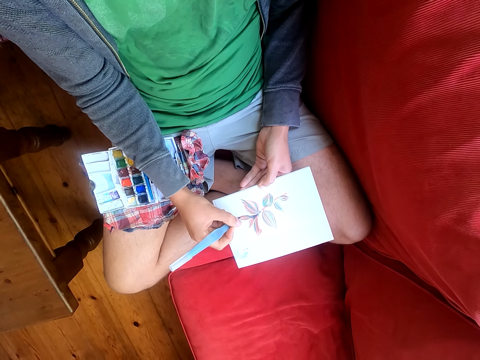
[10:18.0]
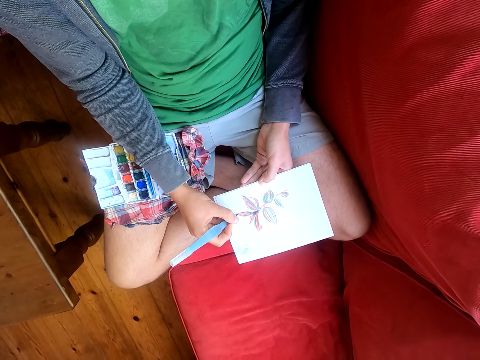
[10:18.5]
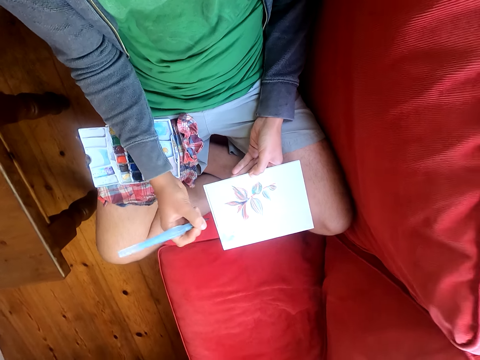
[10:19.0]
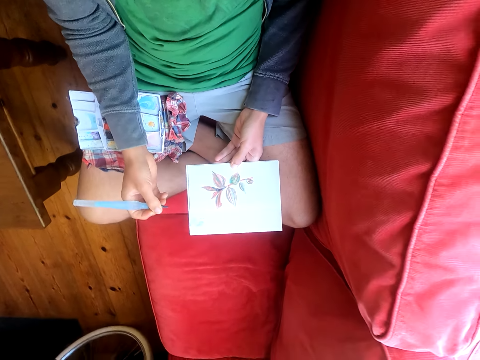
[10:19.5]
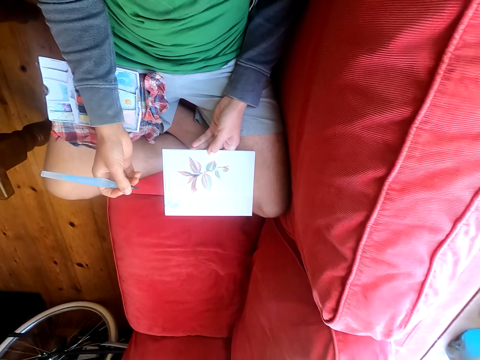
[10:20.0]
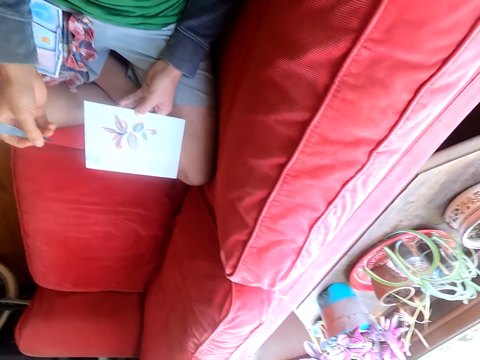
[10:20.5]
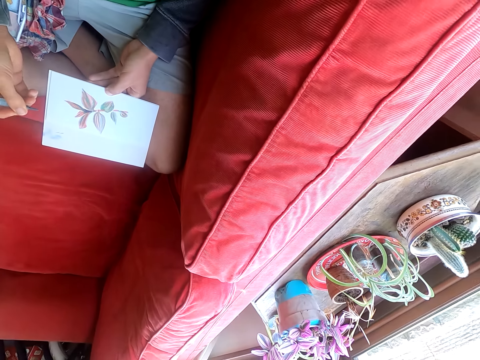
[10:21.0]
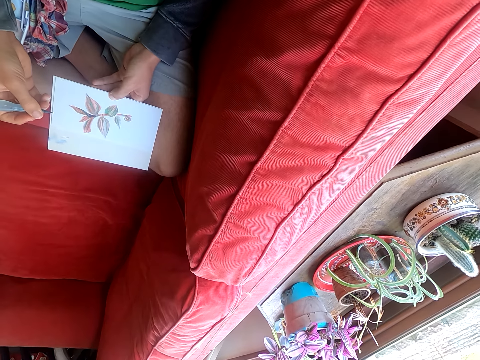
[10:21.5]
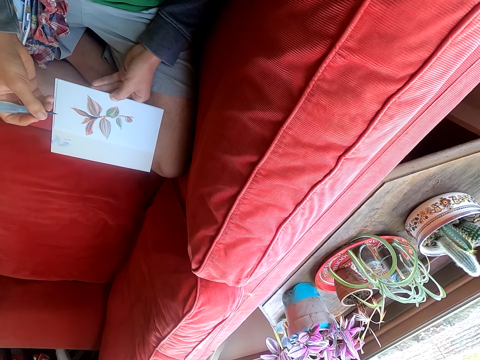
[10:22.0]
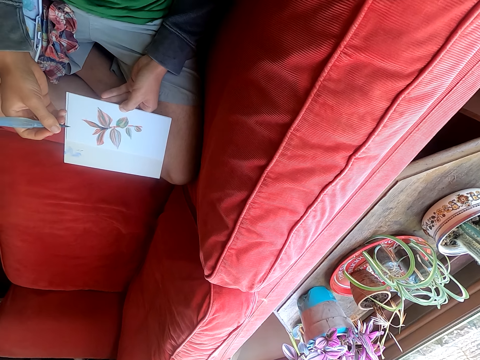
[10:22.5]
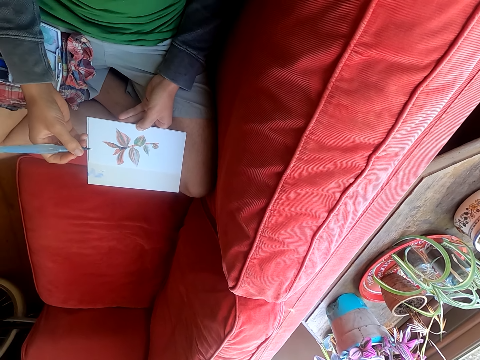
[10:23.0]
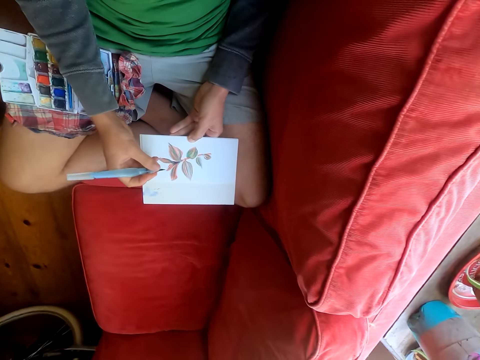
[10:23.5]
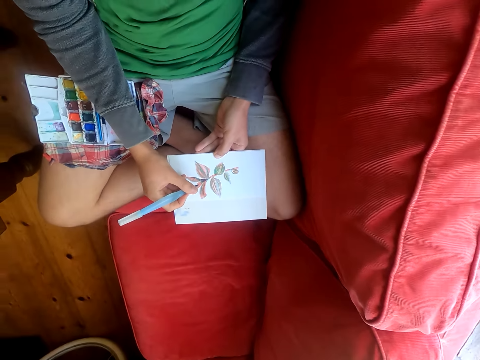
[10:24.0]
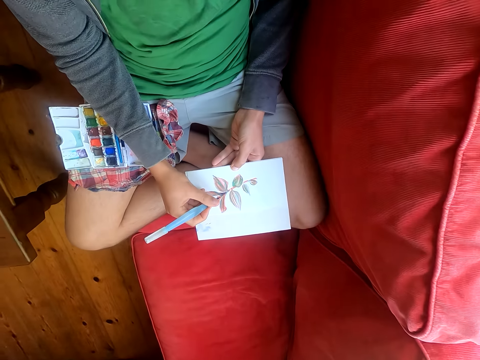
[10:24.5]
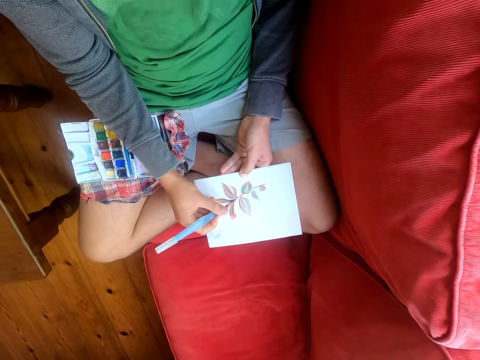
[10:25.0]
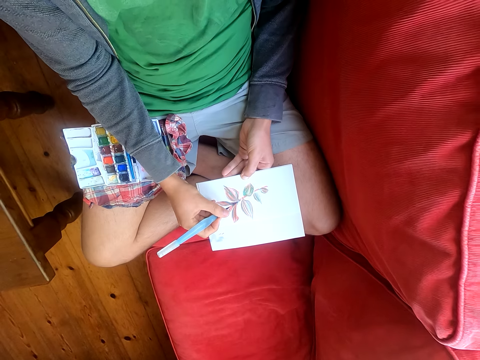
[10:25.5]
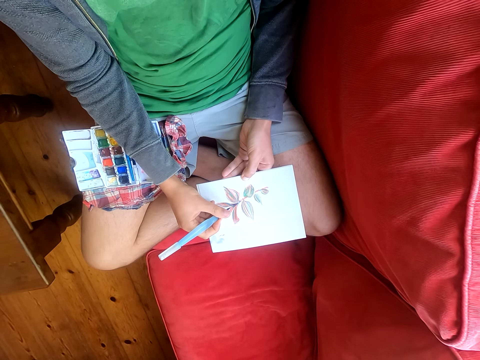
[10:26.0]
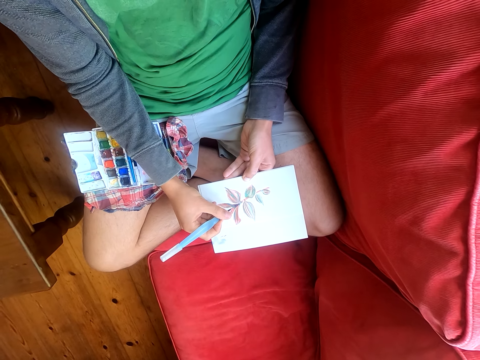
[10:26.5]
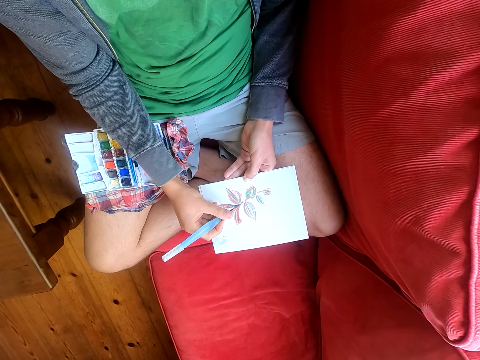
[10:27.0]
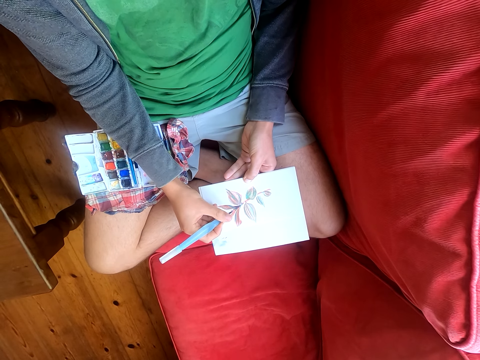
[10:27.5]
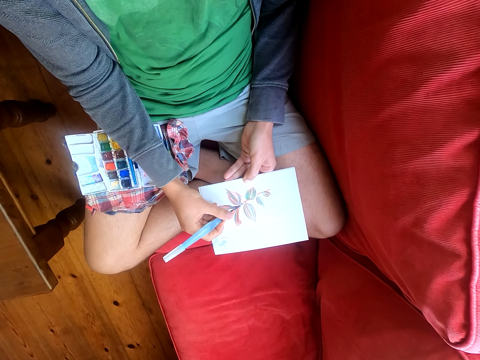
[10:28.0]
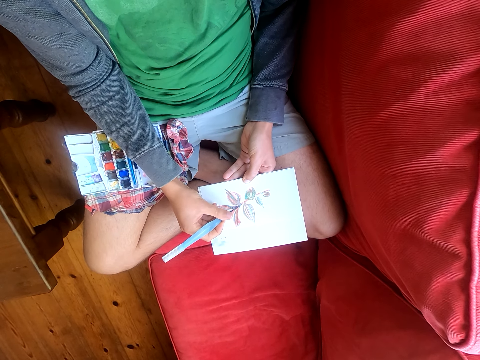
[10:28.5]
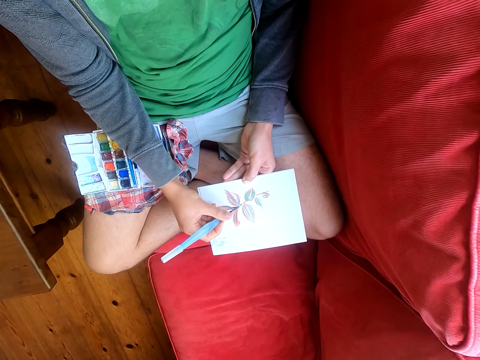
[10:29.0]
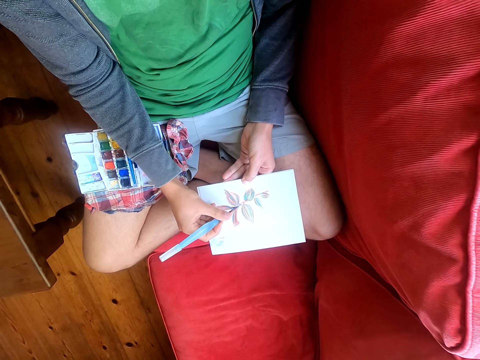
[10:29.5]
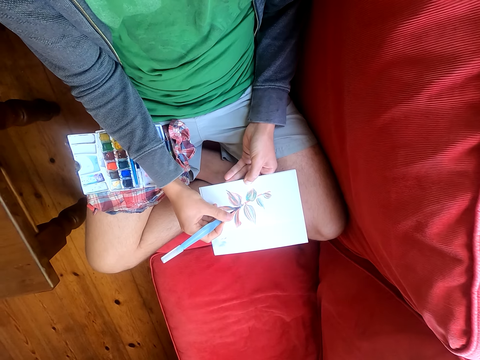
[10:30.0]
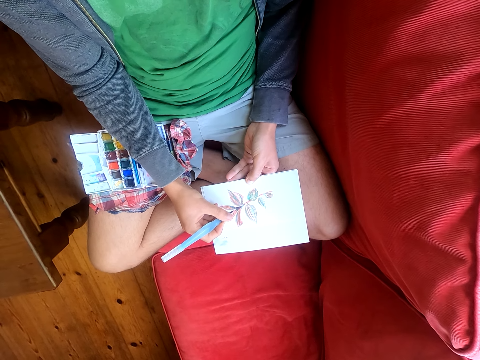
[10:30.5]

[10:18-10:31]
The camera wearer moves his head sideways. He paints on the drawing on the piece of paper.

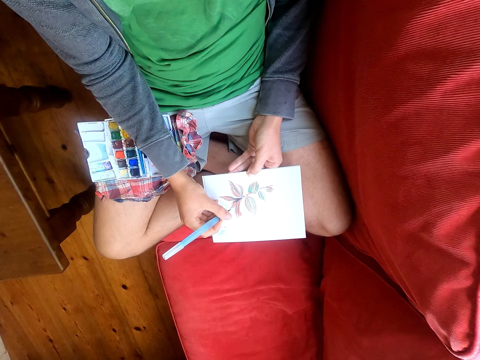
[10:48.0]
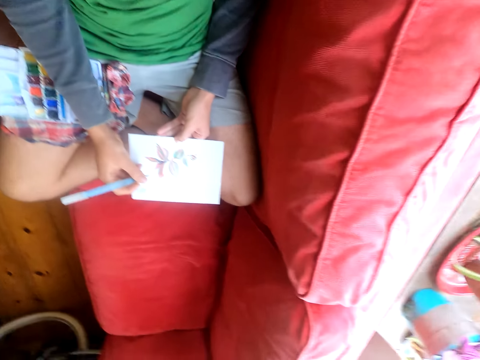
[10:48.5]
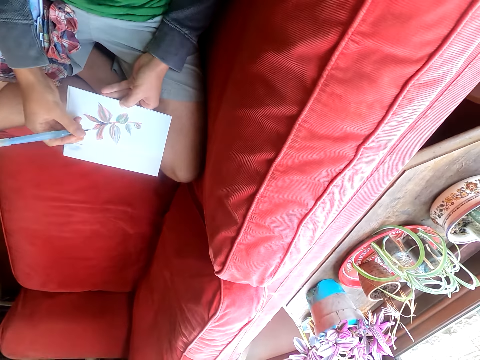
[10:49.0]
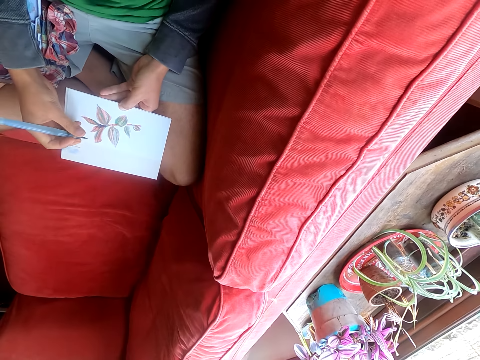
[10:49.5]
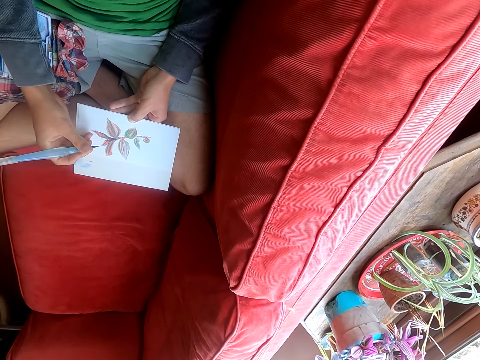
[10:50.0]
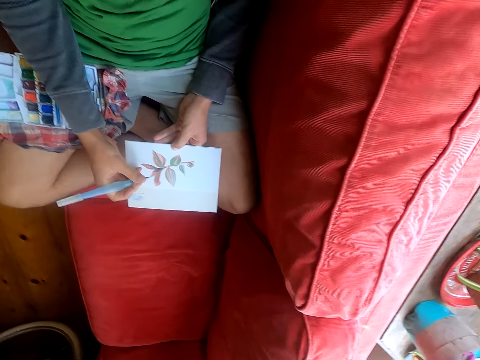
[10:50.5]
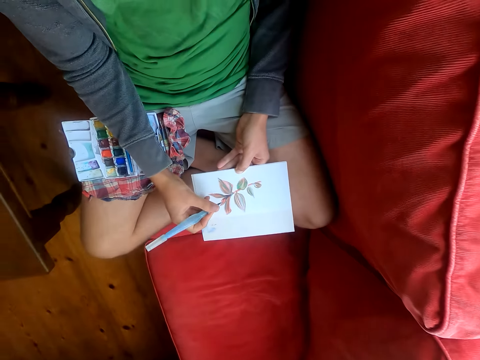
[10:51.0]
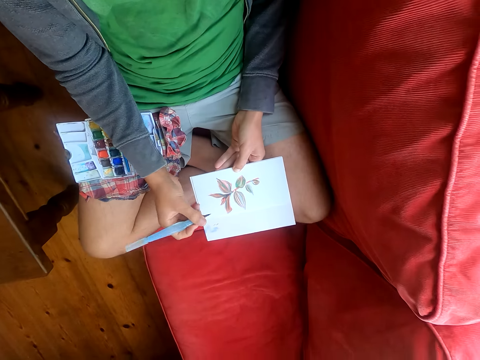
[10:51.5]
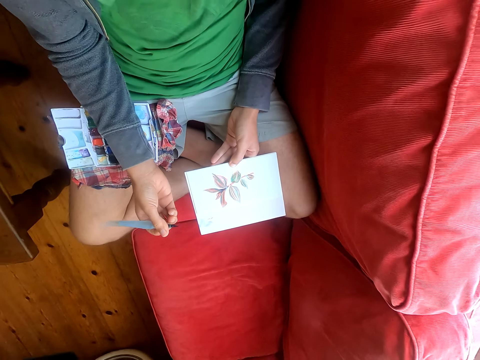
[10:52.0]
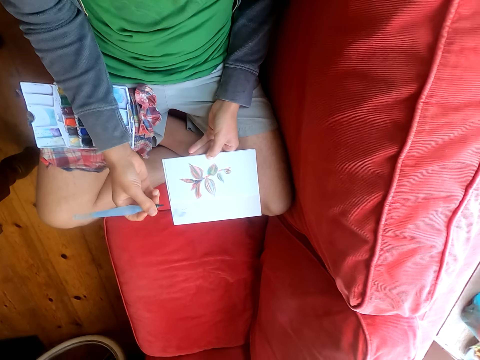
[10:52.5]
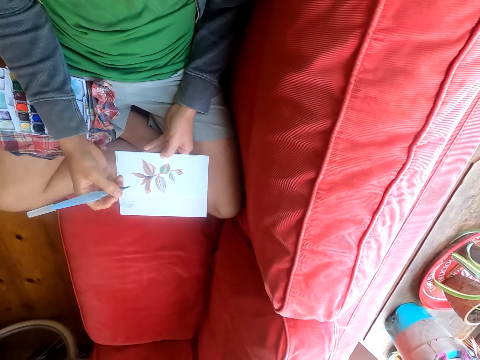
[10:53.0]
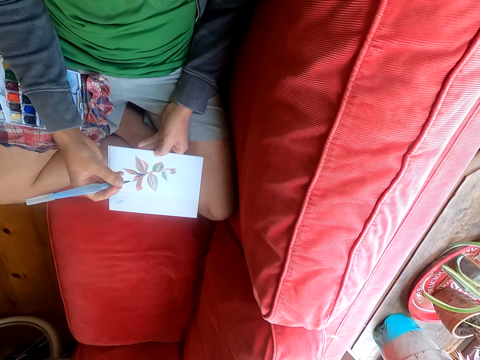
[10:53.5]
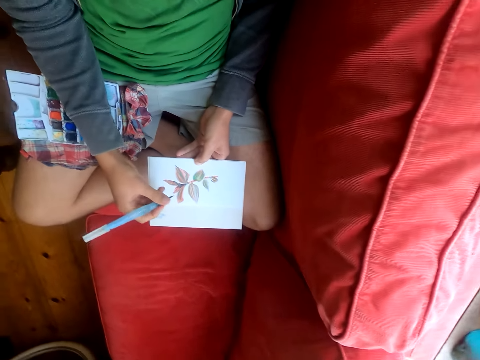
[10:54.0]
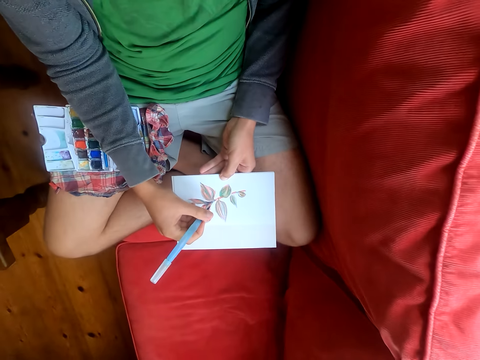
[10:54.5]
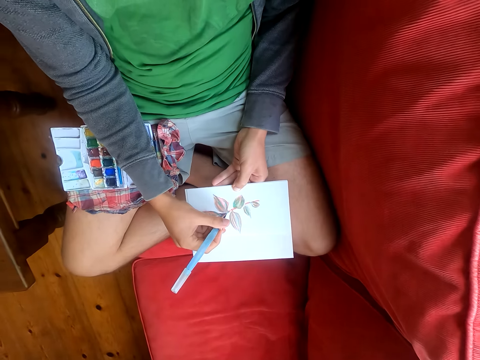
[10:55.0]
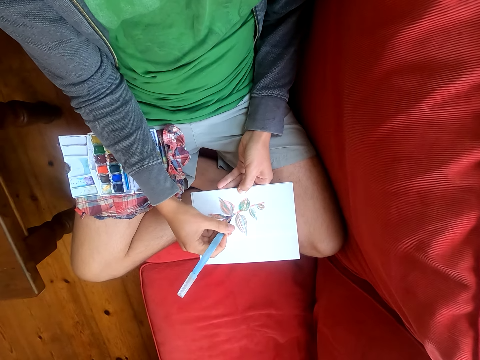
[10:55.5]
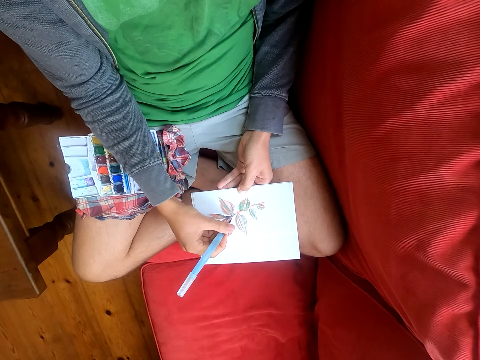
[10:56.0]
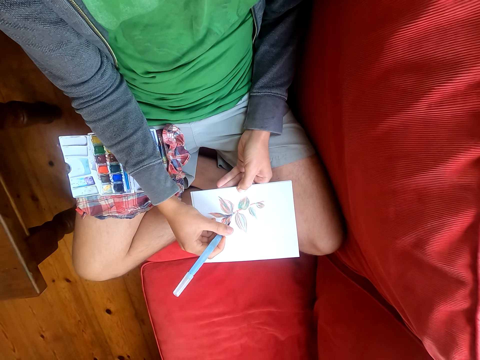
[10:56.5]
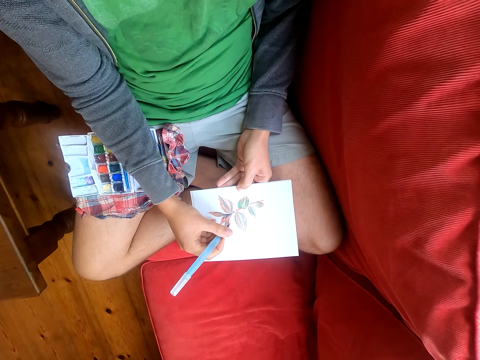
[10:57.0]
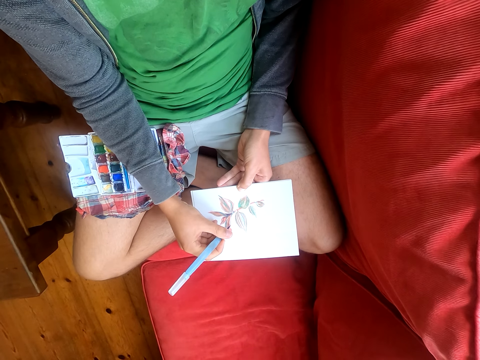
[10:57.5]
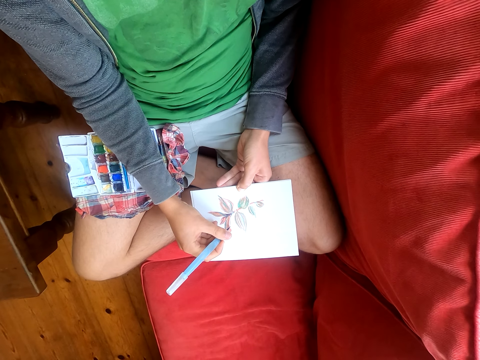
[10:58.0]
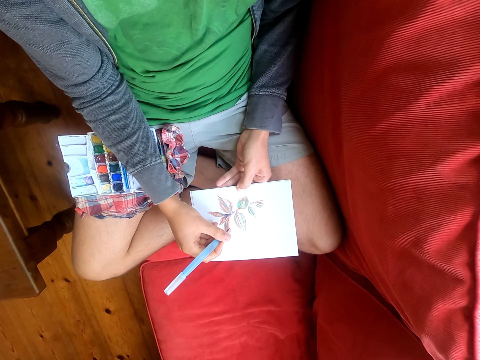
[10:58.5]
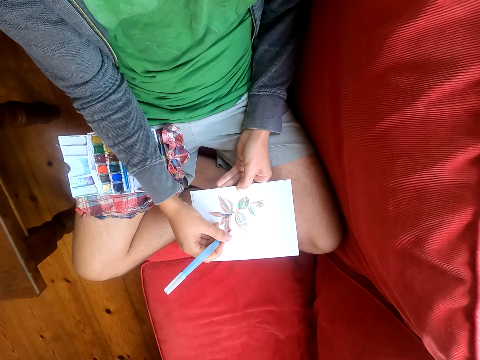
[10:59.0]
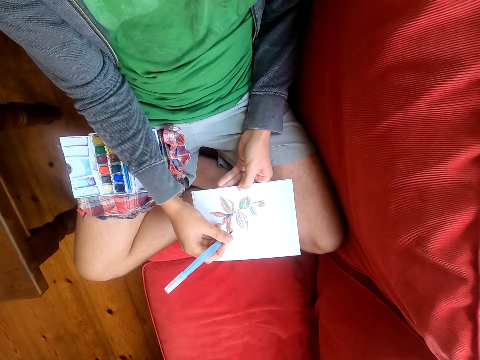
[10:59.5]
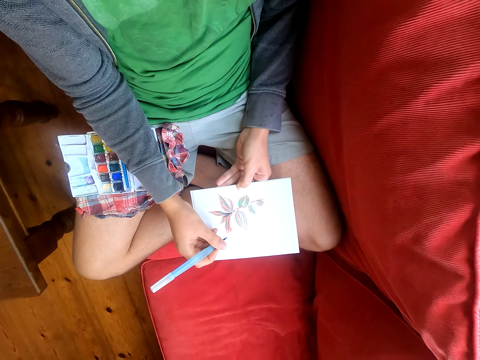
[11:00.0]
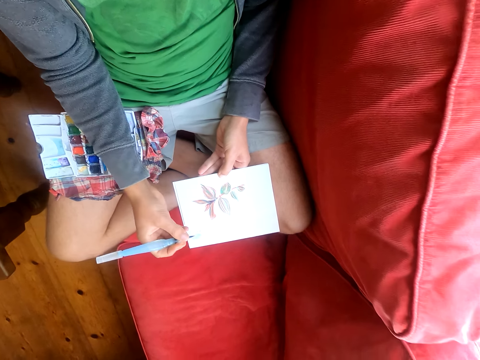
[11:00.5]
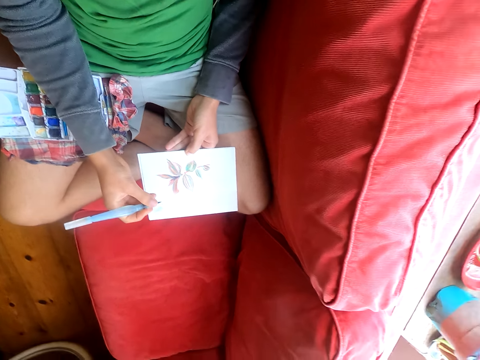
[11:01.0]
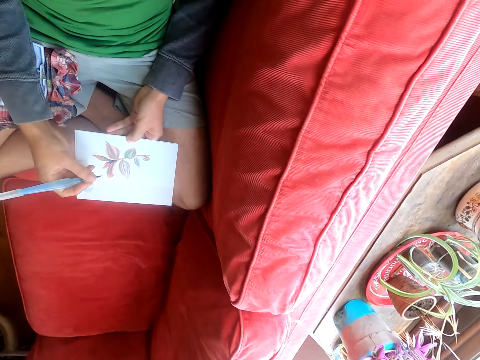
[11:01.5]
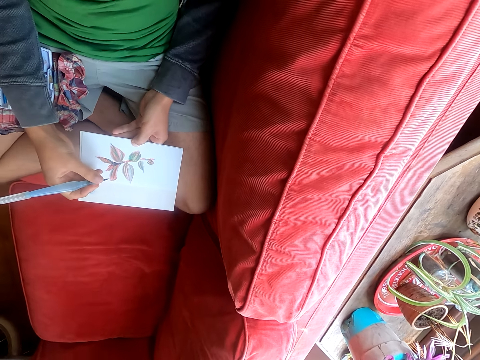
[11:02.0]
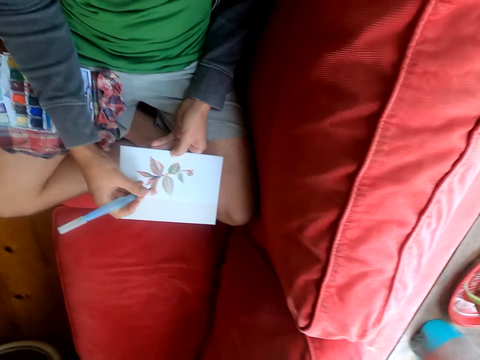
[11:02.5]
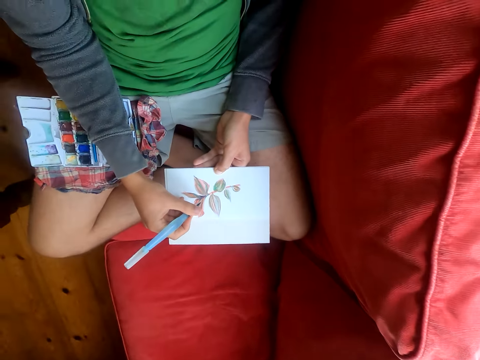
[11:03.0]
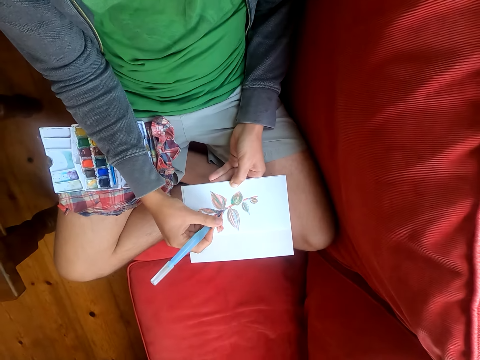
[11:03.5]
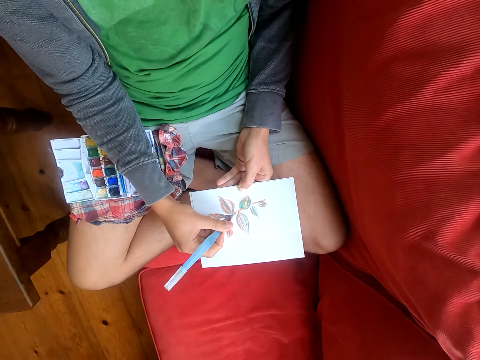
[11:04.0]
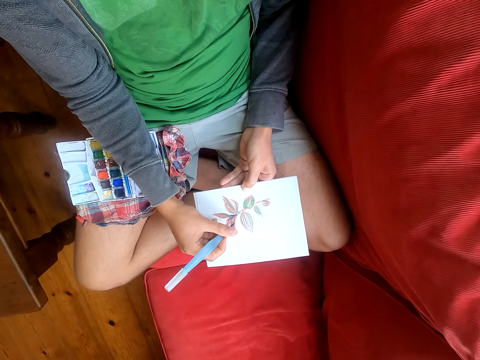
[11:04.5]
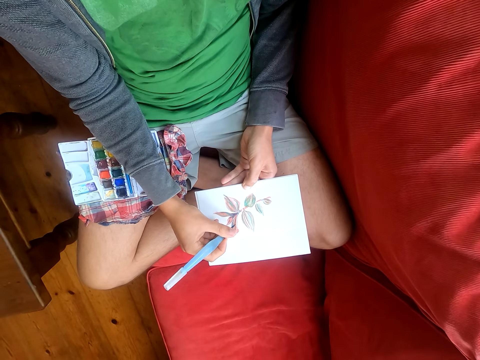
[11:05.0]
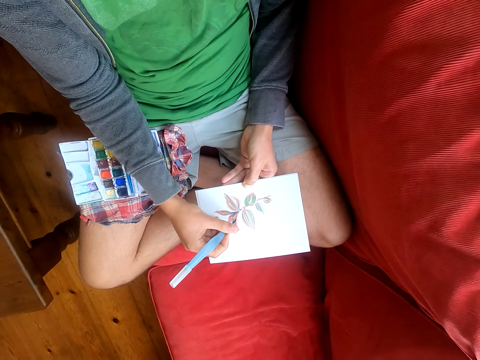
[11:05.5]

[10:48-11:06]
The camera wearer moves his head sideways. He paints on the drawing on the piece of paper.
